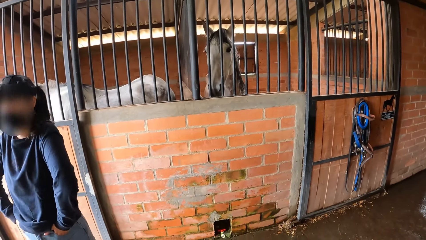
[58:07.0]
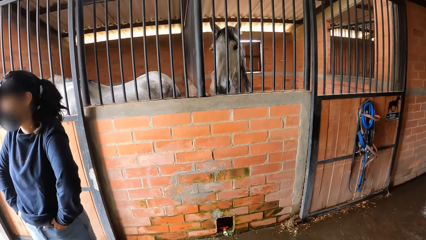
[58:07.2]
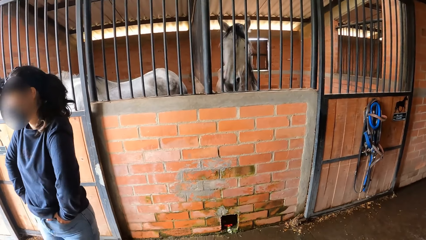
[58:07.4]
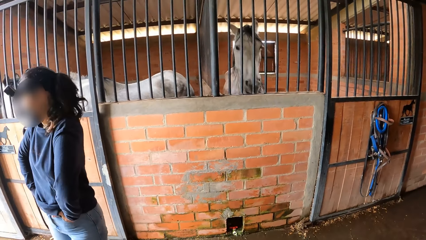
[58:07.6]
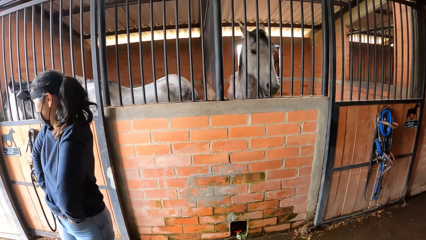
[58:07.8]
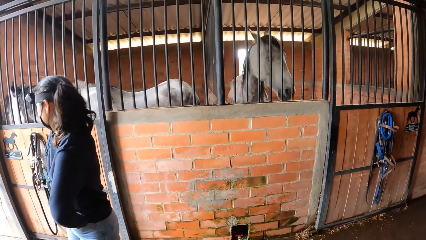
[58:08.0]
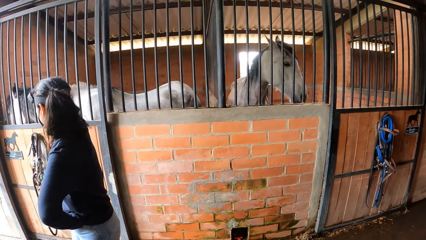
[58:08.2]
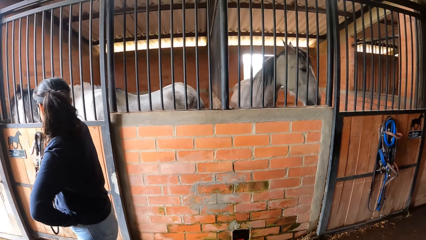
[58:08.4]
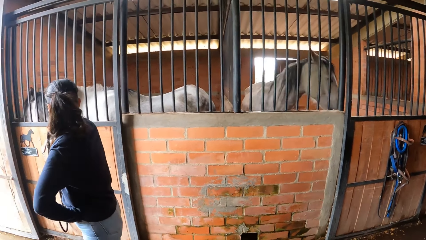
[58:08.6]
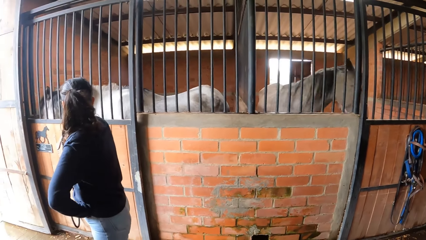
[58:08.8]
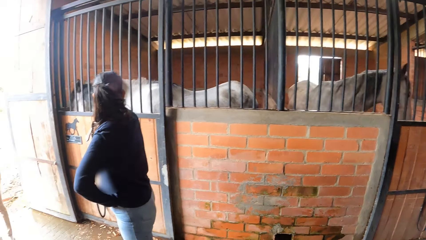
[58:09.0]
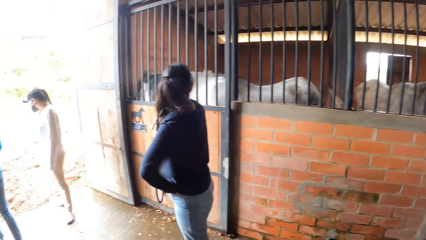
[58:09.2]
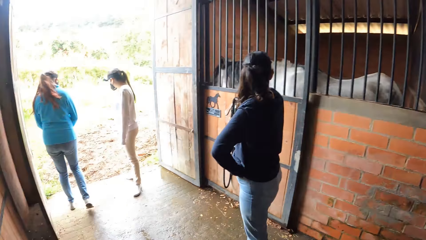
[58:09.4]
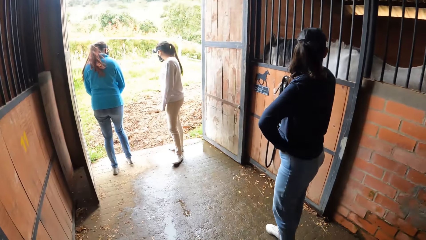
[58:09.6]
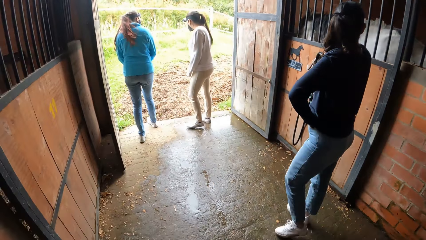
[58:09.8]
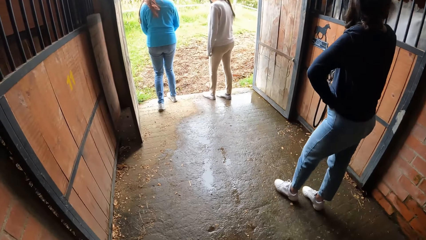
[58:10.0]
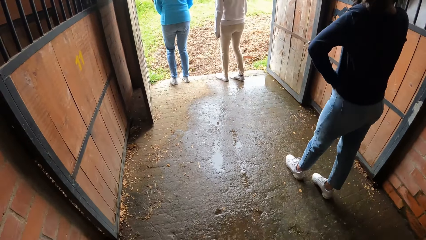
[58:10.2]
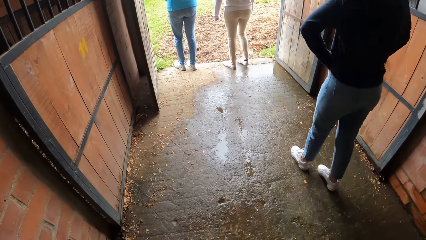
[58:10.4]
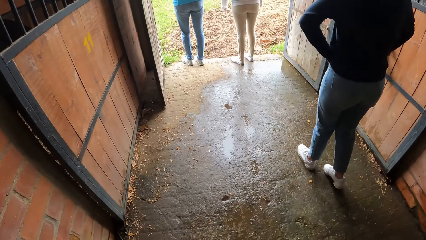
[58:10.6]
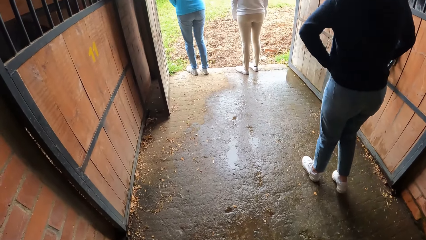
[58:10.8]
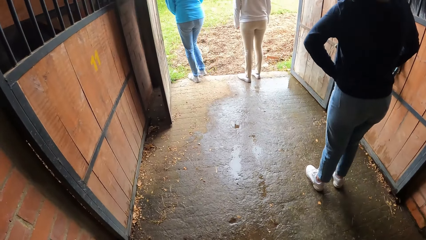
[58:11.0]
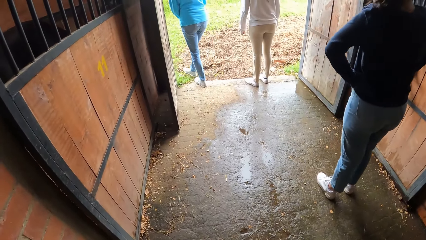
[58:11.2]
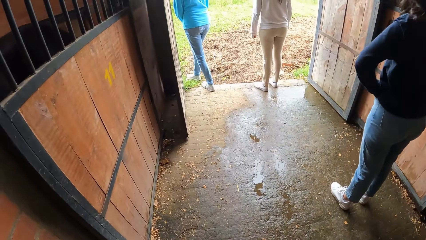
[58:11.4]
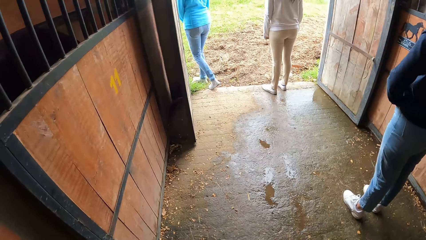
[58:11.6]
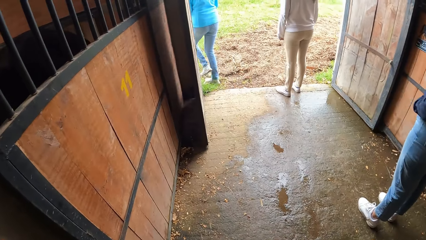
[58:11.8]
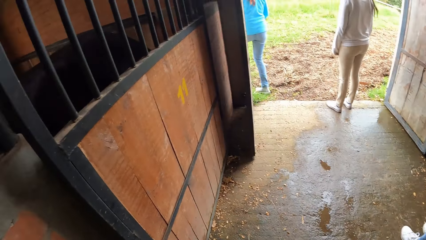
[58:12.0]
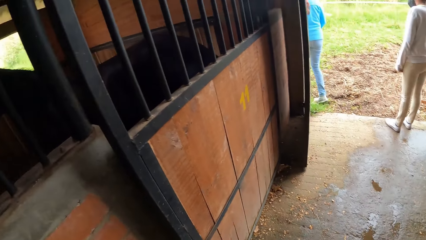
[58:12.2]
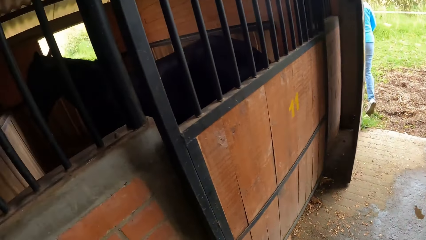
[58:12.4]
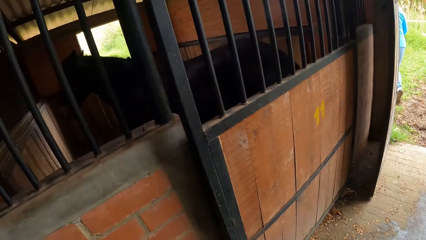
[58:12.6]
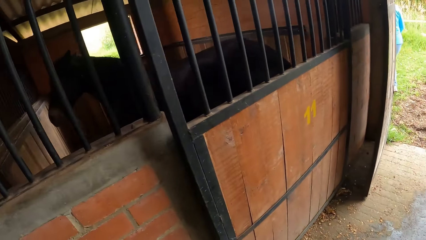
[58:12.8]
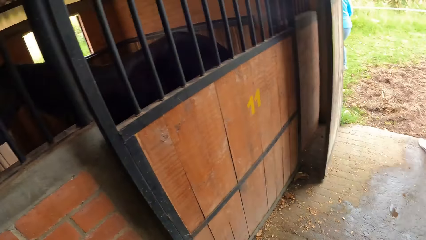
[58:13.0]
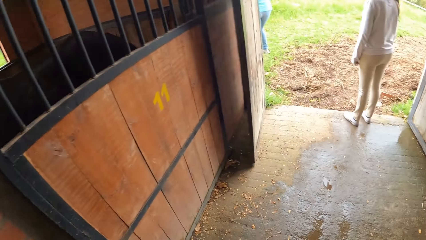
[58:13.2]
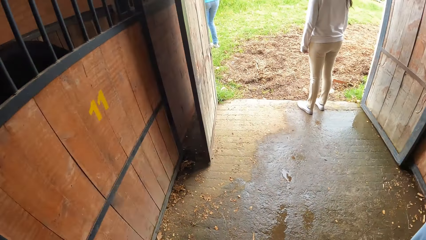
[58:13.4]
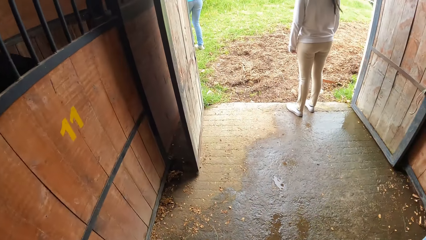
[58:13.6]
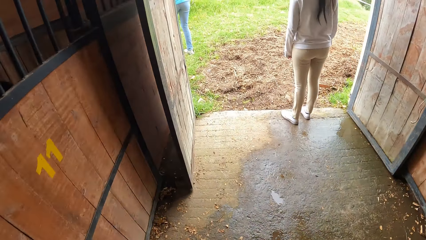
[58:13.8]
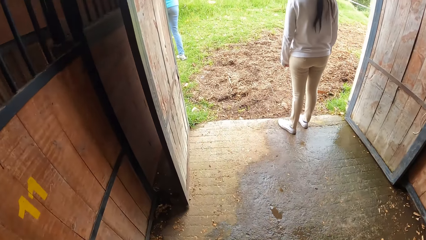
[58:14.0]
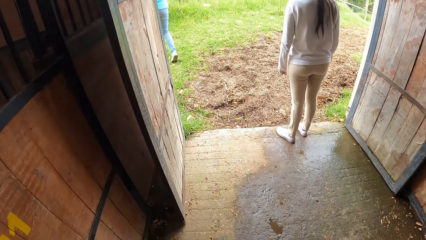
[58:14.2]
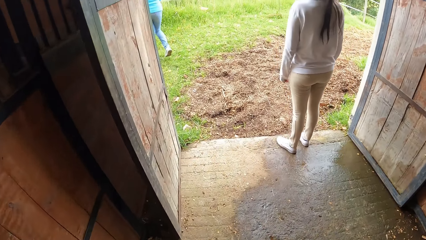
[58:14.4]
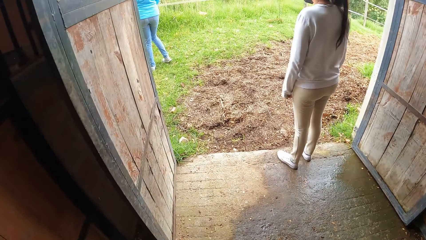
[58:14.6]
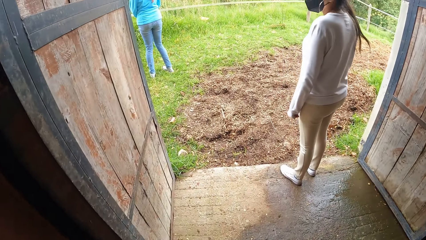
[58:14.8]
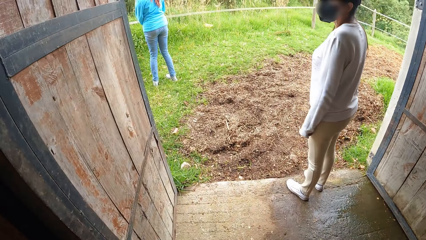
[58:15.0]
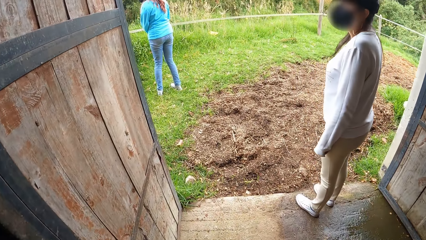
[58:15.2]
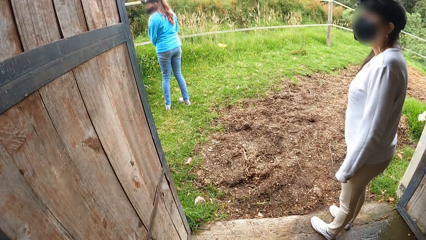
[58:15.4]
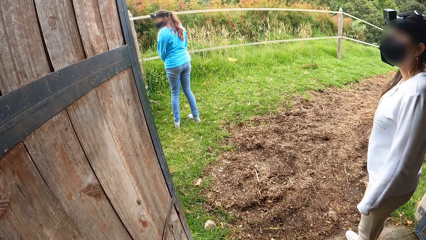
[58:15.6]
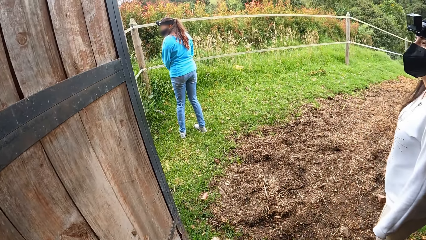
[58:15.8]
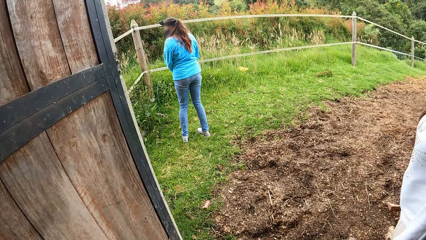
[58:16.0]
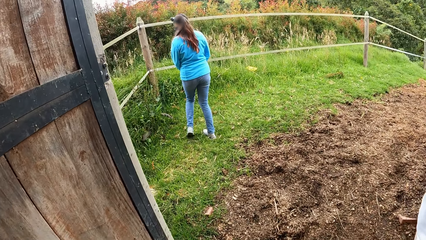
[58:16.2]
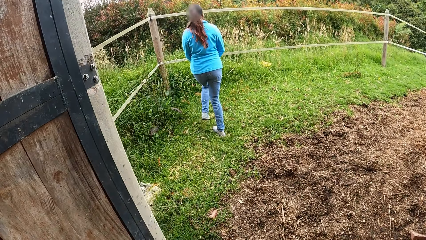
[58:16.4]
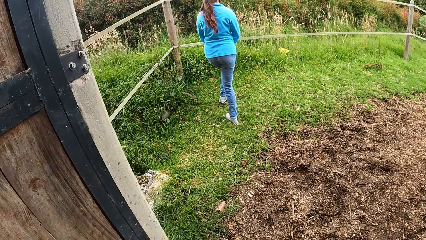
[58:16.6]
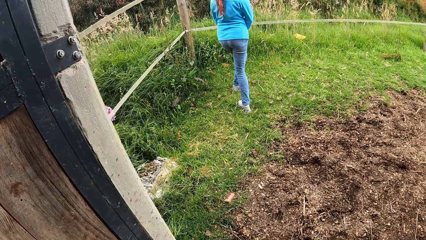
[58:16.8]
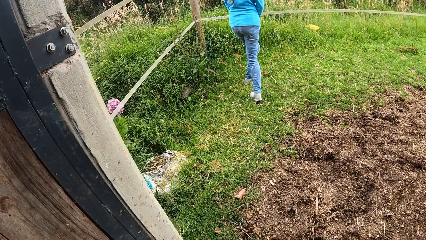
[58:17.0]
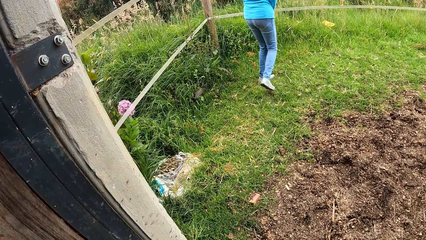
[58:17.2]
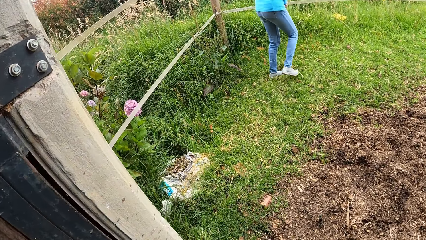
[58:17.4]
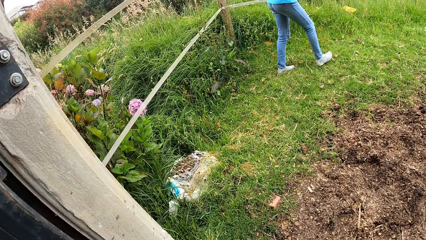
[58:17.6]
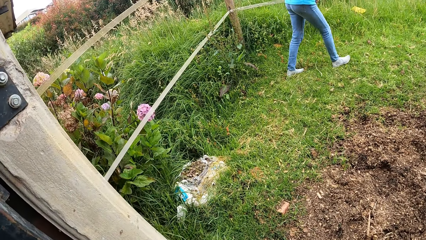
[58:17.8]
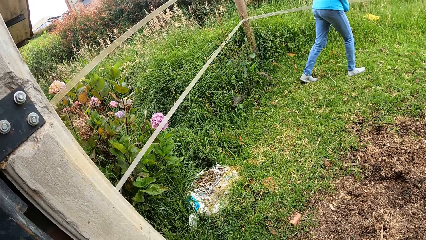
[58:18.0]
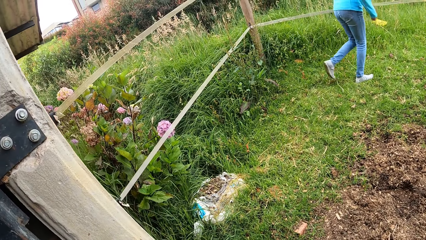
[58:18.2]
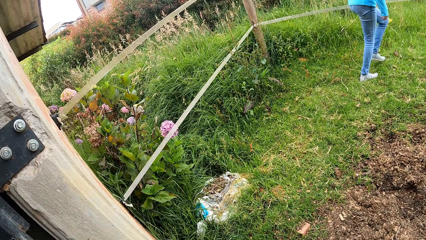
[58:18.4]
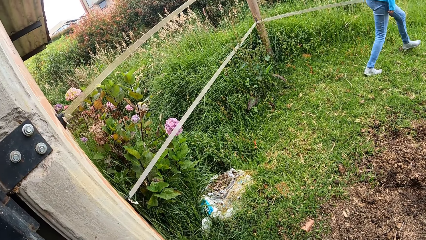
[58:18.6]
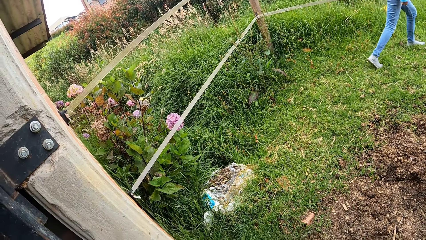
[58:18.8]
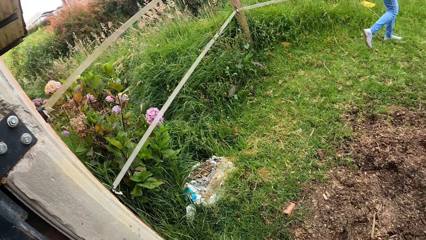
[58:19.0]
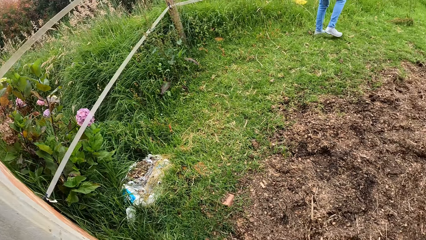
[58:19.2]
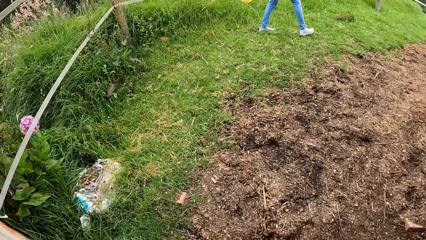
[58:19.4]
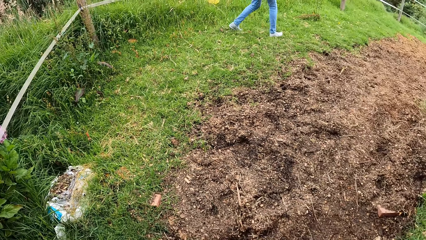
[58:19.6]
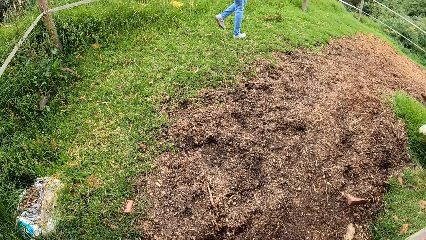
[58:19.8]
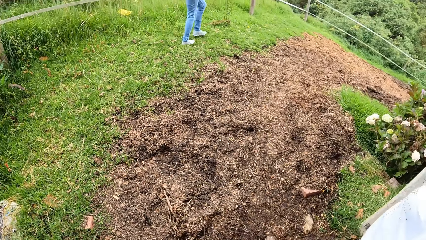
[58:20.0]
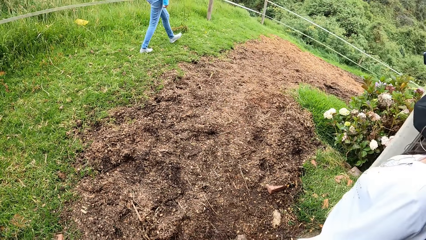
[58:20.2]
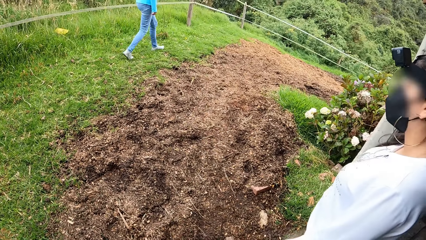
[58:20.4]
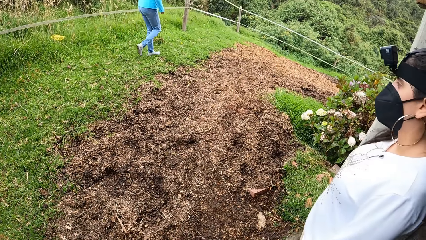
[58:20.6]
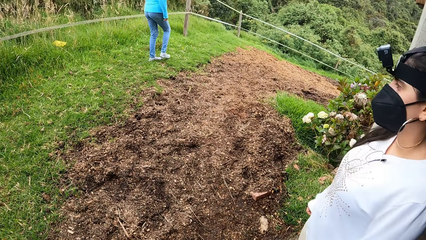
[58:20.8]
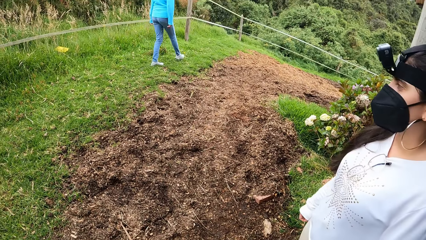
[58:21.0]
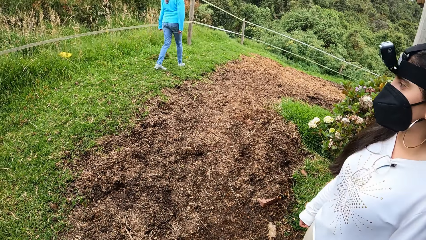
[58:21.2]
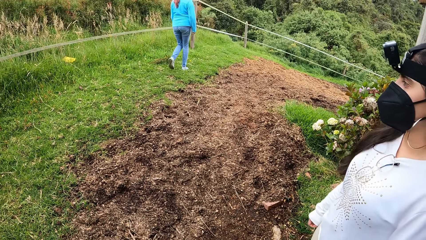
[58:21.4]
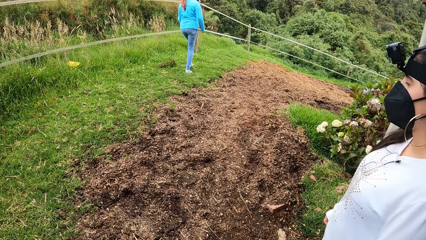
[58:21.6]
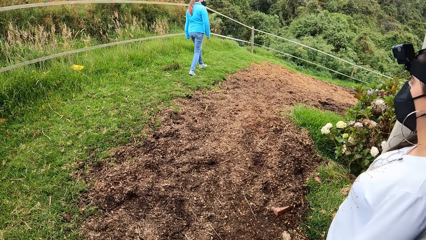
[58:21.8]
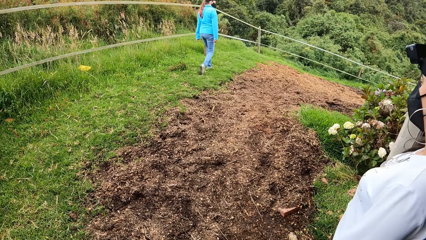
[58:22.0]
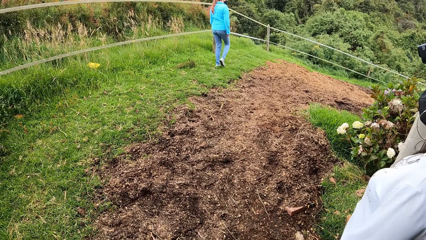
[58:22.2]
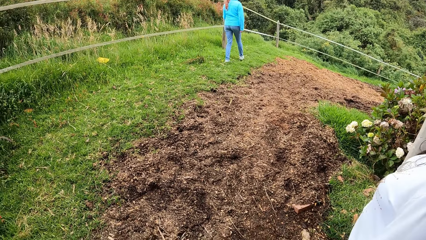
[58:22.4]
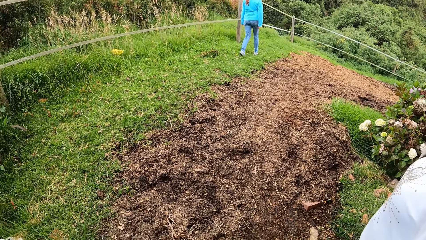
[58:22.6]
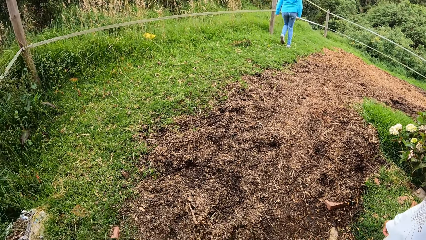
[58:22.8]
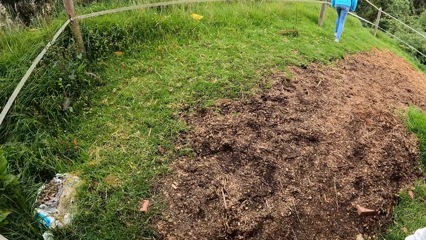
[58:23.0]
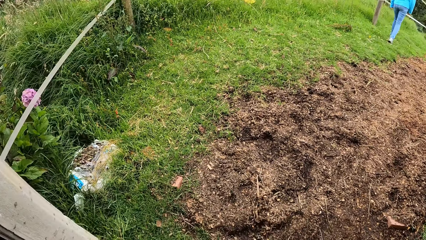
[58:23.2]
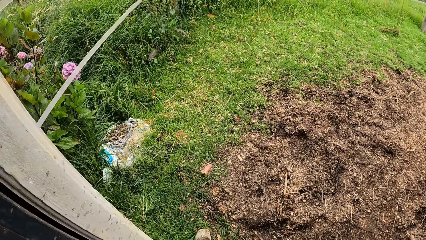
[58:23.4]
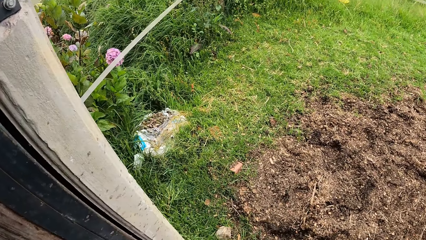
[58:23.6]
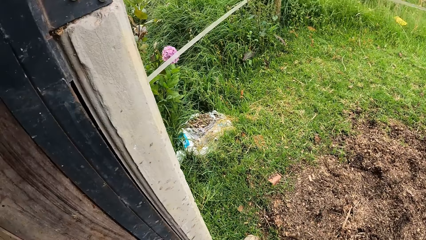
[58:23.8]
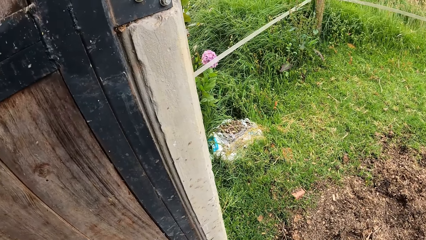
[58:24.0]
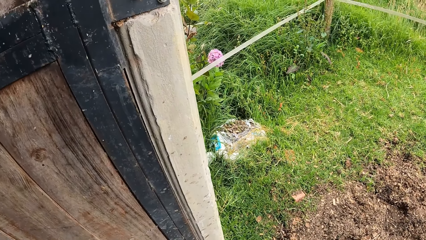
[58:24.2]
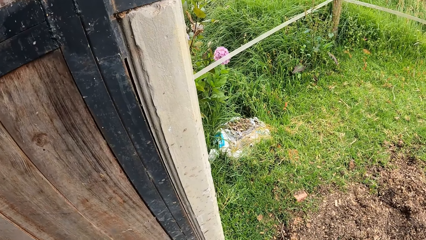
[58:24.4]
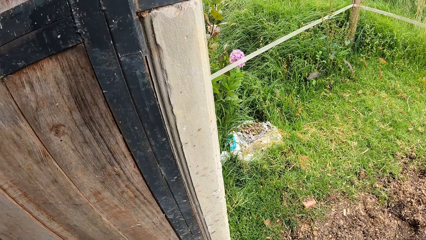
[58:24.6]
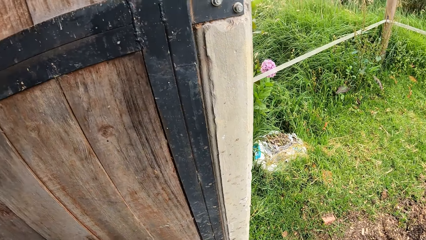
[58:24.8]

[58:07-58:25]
The girl steps out of the stable. The camera wearer walks forward. They look at the horses, walk to the outside, stop walking, and turn around.
